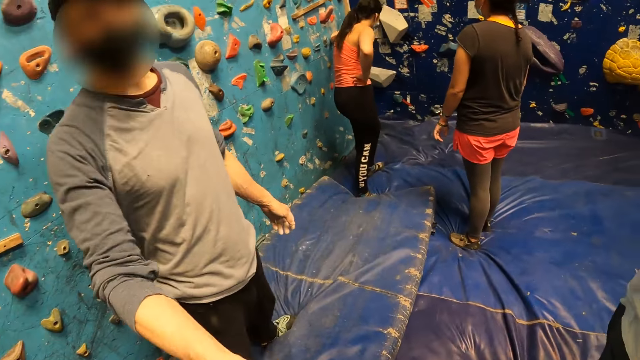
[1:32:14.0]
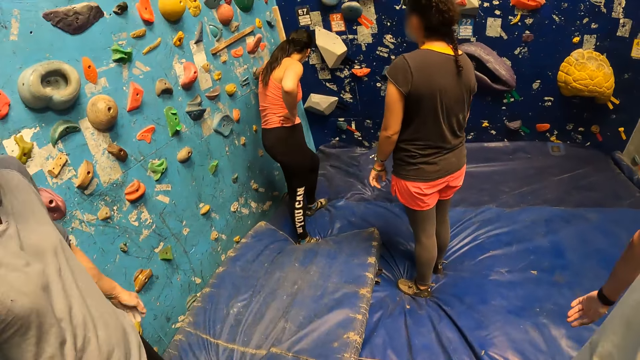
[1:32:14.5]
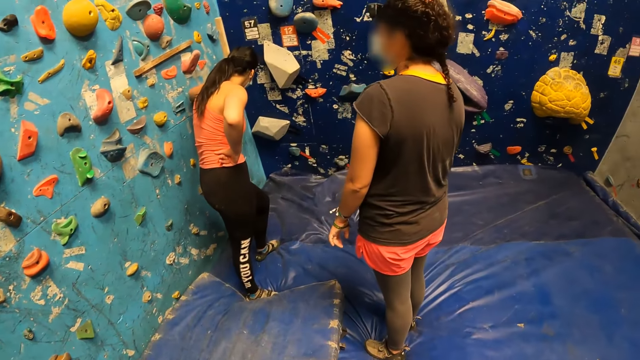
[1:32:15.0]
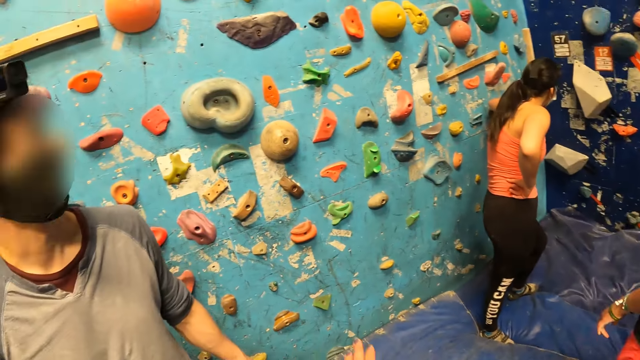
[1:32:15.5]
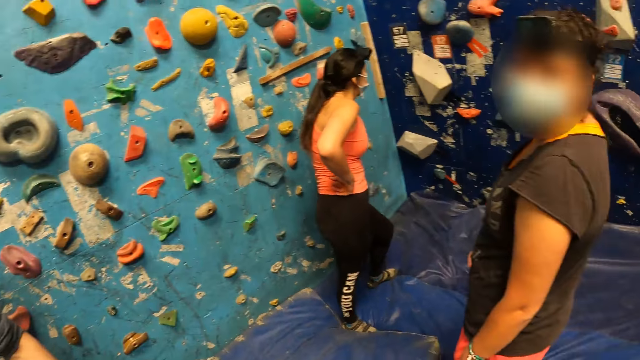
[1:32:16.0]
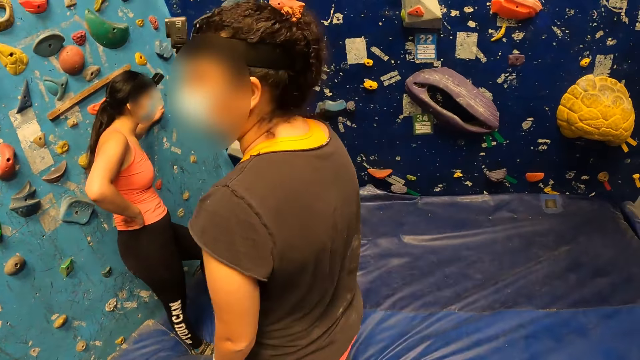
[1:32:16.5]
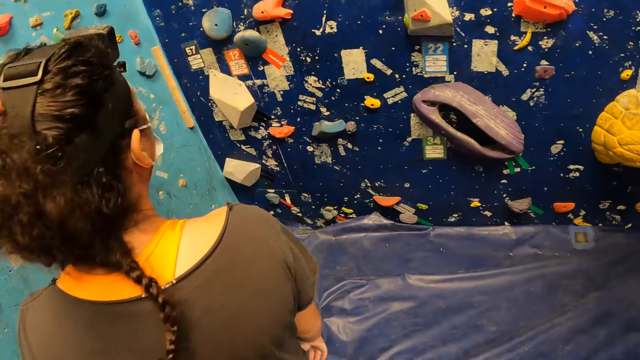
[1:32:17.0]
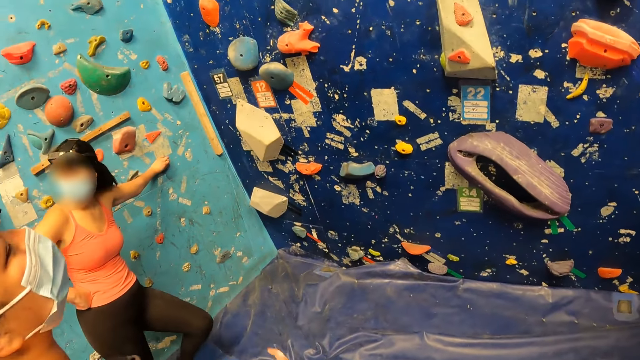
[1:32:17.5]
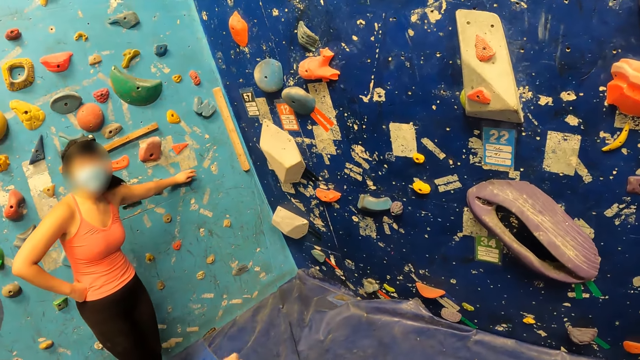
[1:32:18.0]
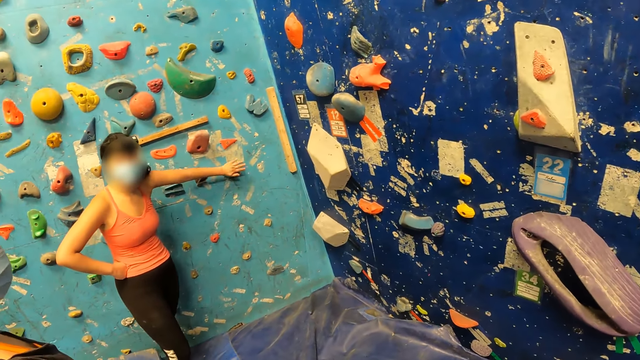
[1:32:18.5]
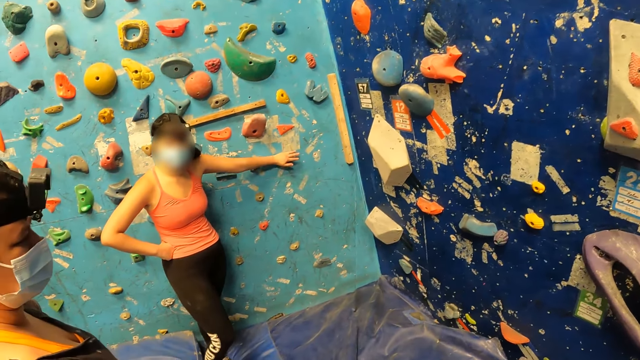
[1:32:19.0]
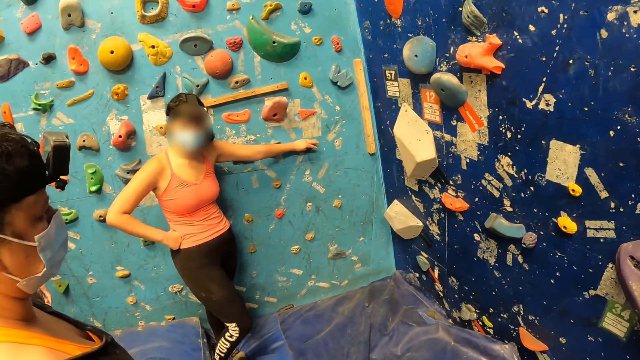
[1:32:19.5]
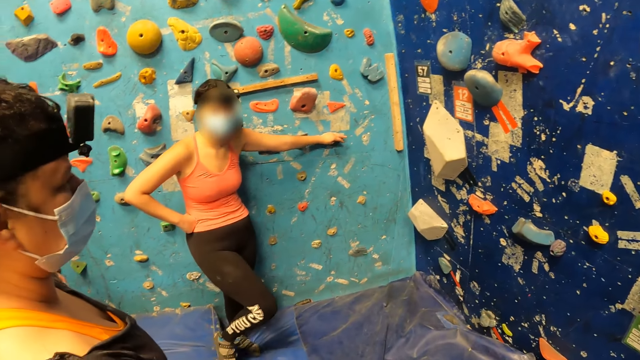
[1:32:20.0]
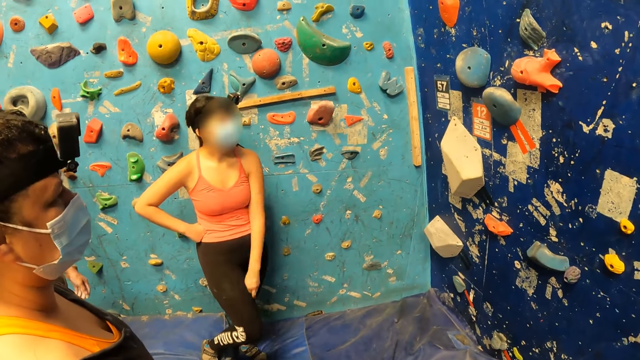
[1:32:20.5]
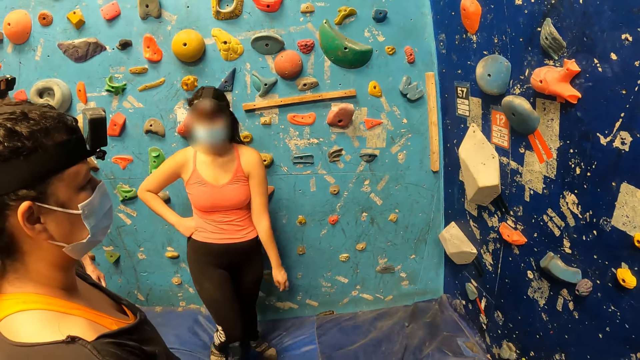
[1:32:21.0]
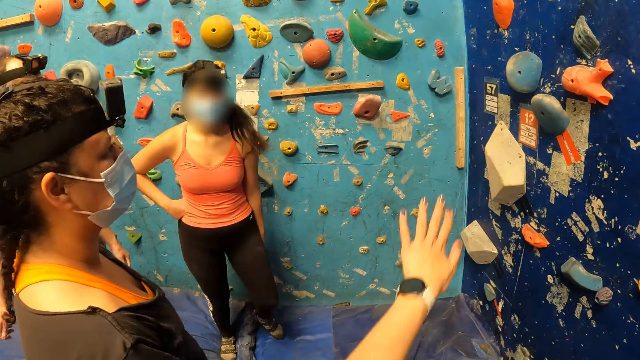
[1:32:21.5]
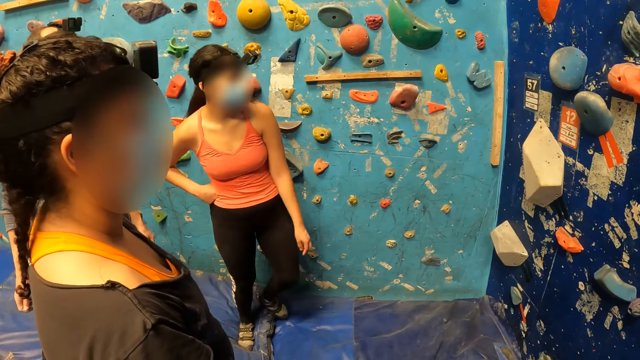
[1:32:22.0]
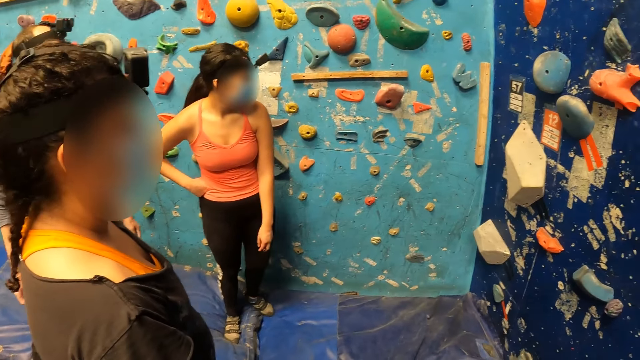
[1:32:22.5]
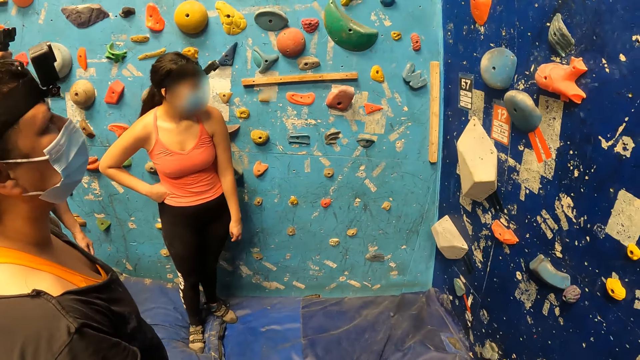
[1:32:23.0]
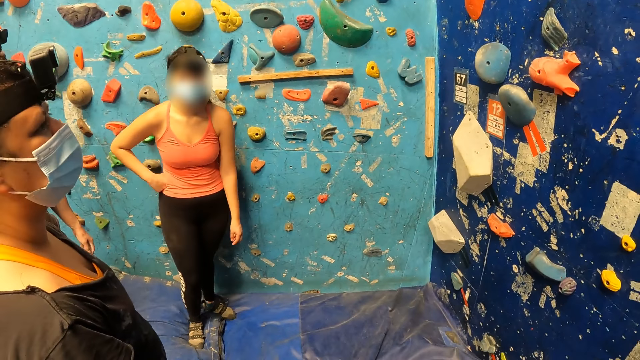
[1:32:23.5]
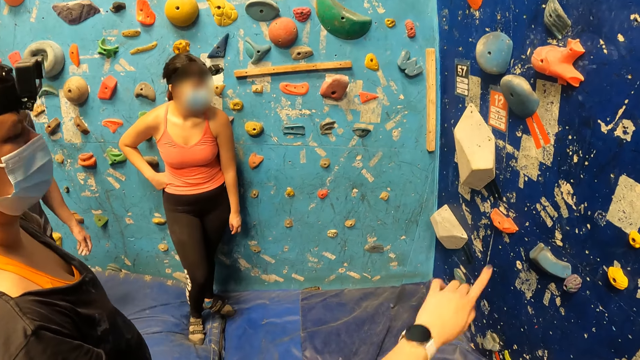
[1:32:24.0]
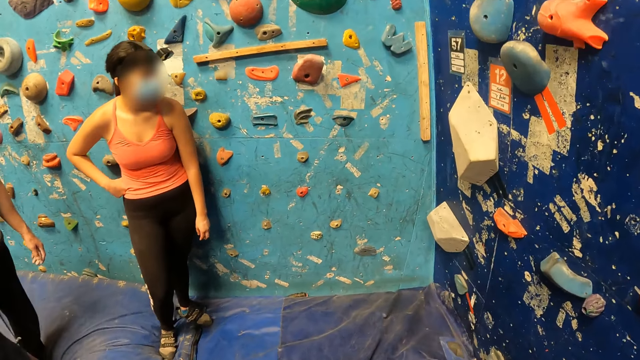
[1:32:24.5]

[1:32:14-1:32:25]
The camera wearer walks. They interact with a woman and another woman. They raise a hand.

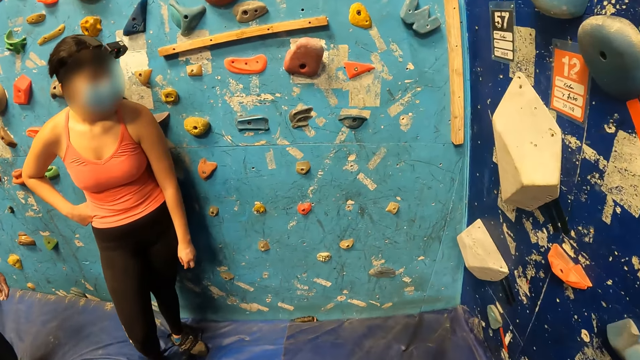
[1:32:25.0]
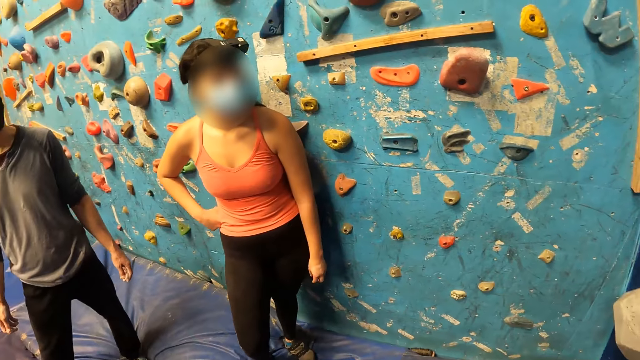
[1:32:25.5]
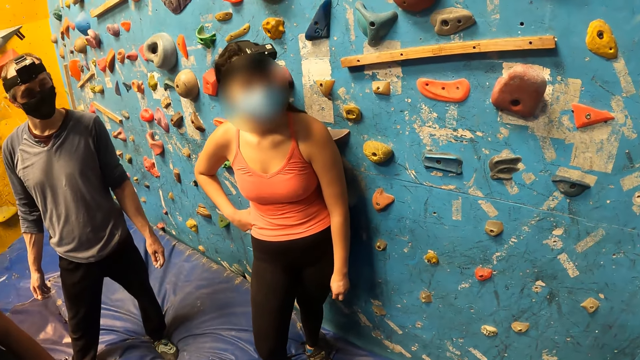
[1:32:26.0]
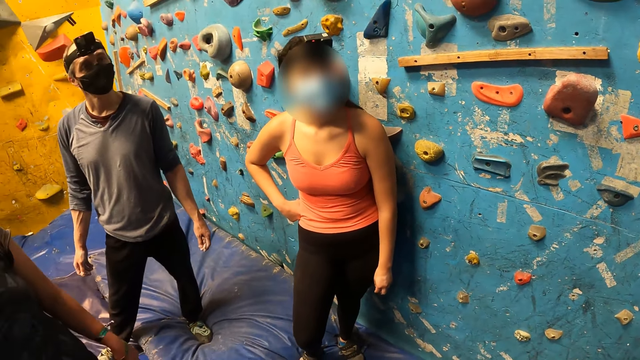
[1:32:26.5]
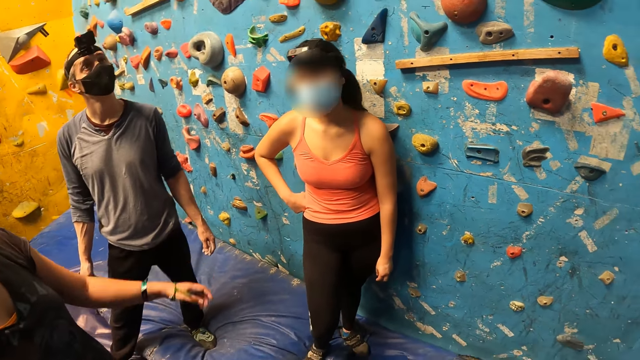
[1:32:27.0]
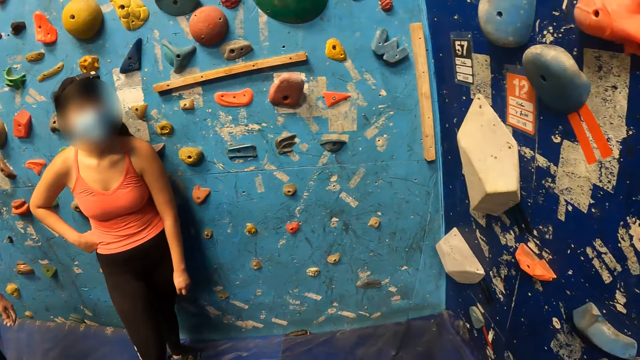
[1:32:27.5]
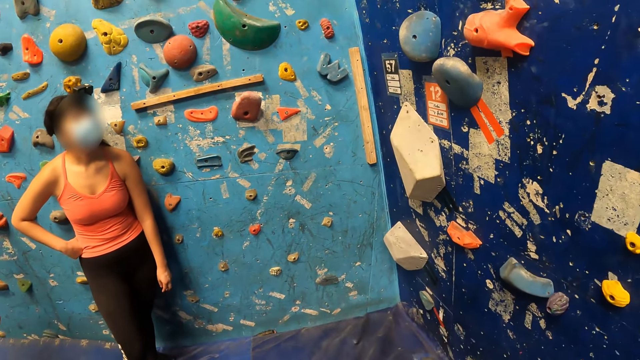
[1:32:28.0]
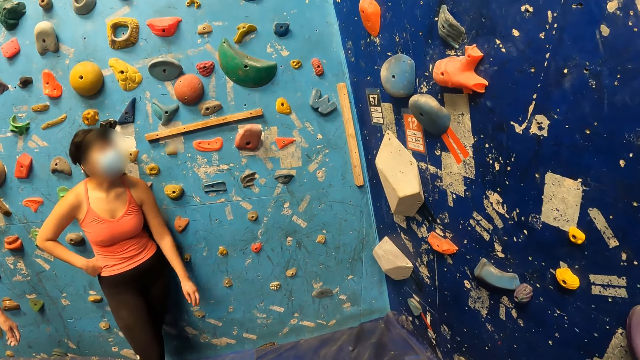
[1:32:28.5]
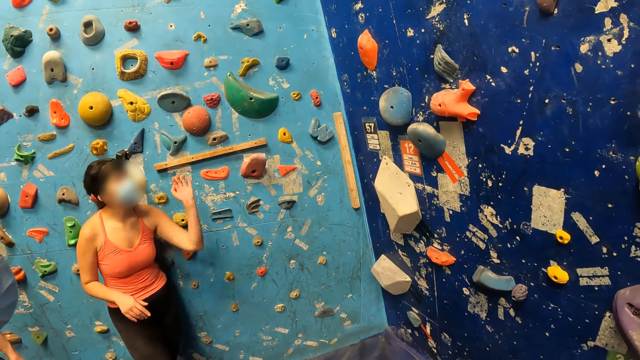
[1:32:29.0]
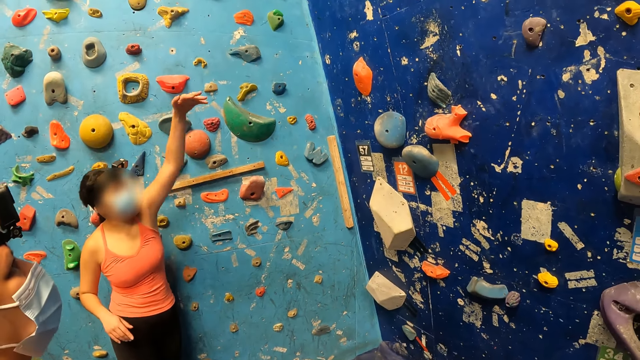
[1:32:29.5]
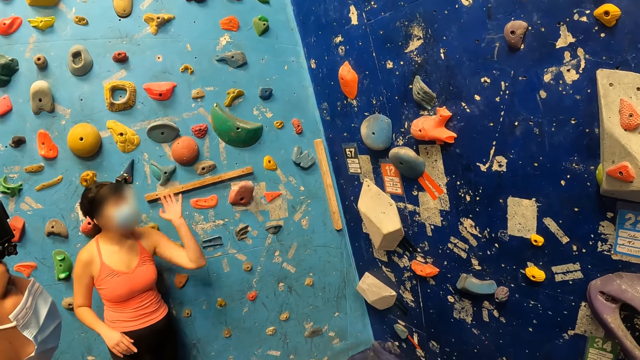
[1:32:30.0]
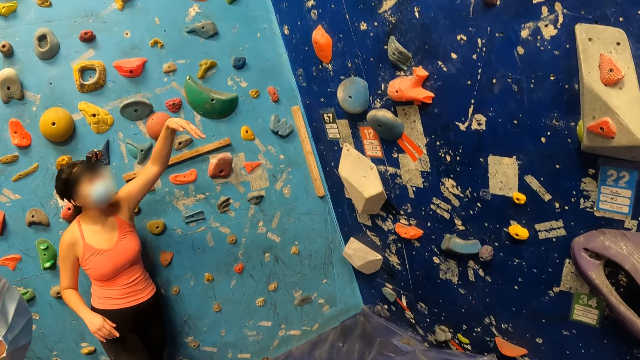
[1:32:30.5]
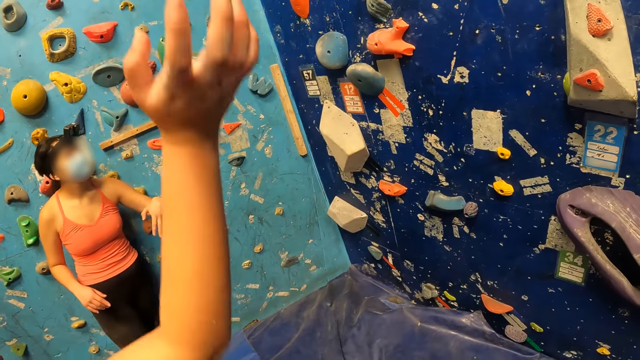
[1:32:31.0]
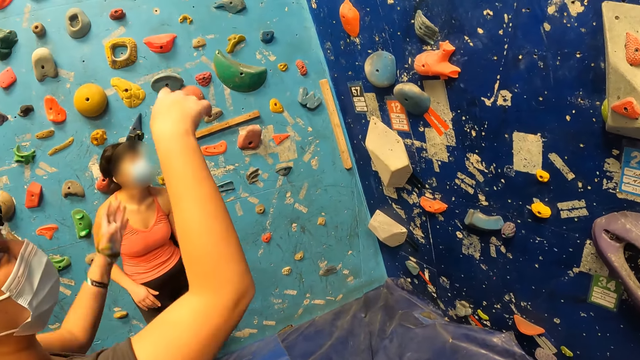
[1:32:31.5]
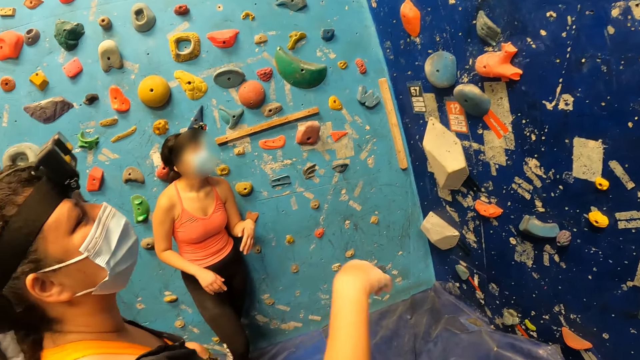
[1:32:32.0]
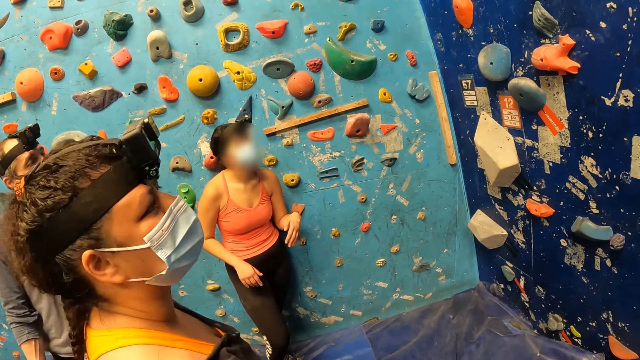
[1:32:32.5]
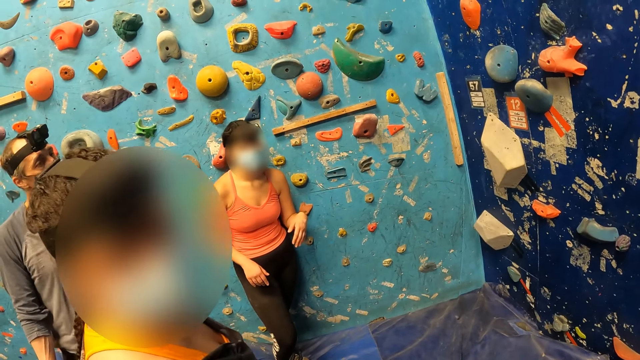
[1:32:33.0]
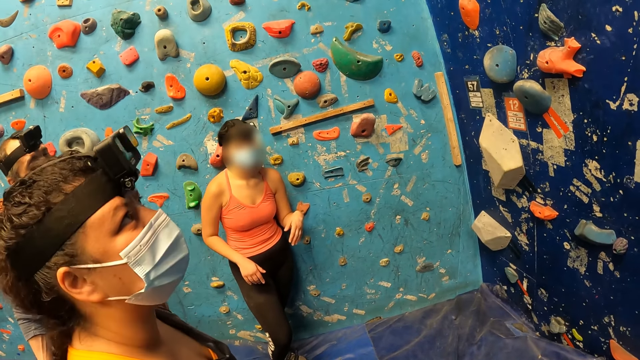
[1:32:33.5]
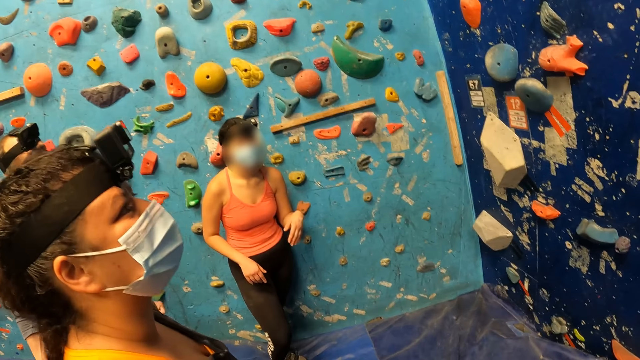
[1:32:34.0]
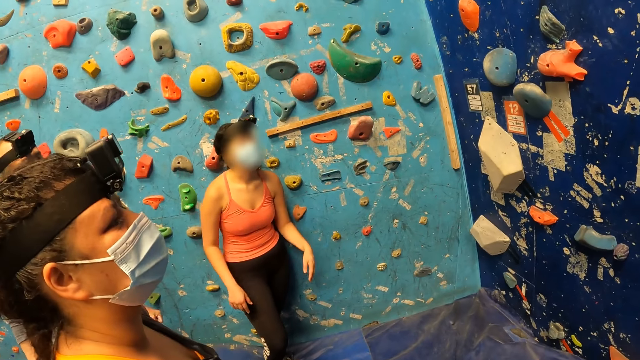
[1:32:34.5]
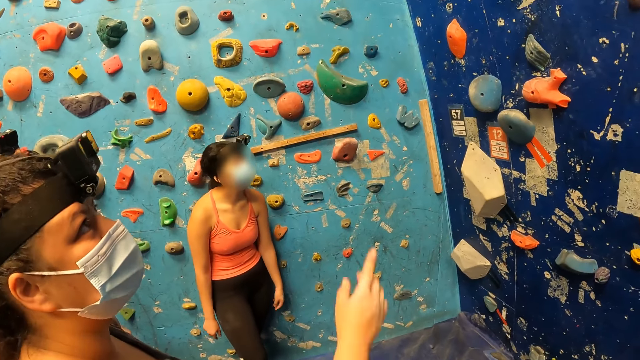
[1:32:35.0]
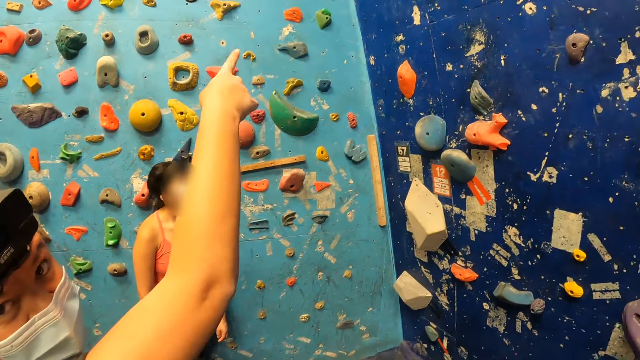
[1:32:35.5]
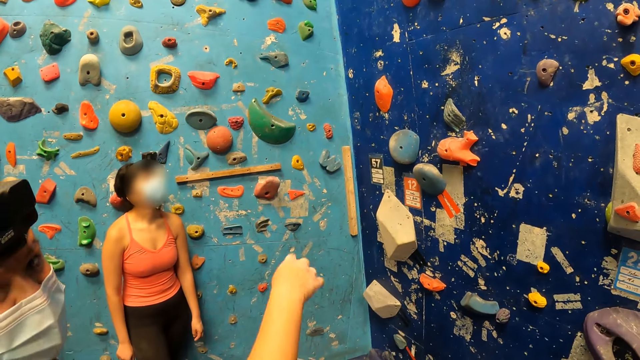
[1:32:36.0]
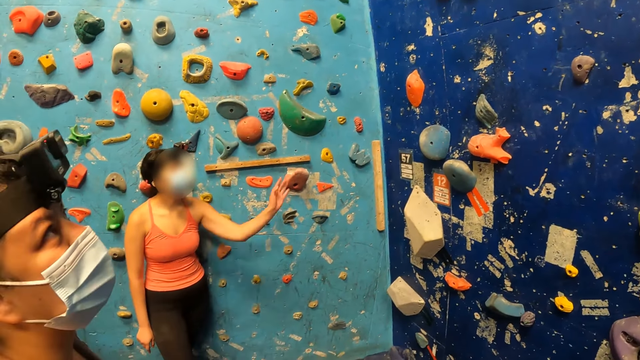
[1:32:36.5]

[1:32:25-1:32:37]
The camera wearer interacts with a man and a woman. The woman raises a hand. Another woman raises a hand. The camera wearer interacts with the other woman. The other woman raises a hand.
